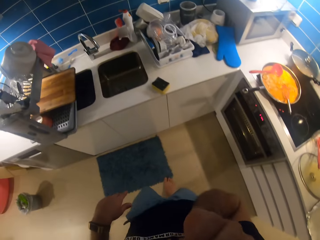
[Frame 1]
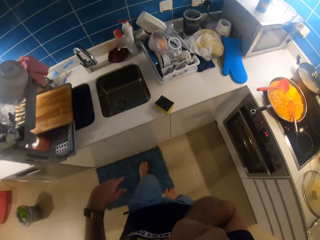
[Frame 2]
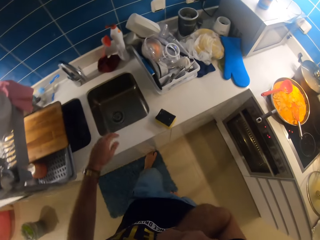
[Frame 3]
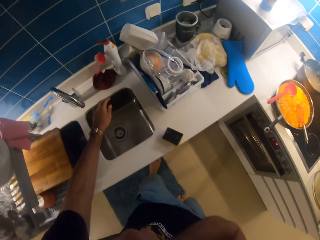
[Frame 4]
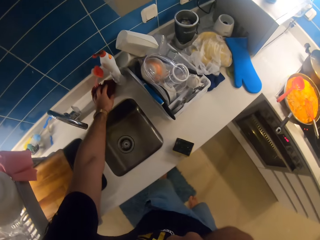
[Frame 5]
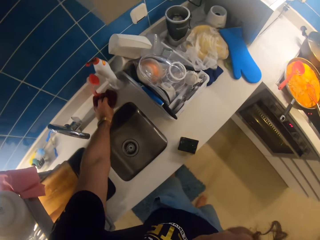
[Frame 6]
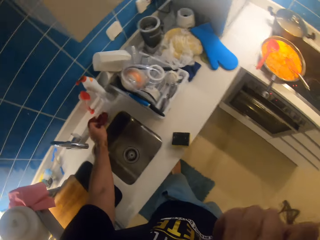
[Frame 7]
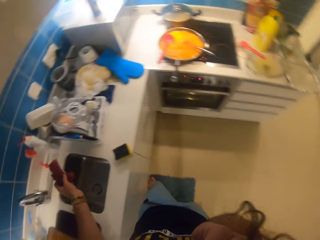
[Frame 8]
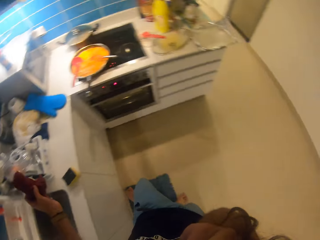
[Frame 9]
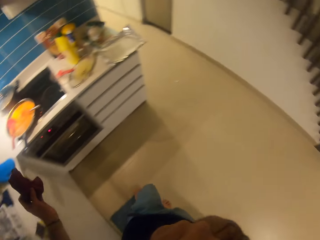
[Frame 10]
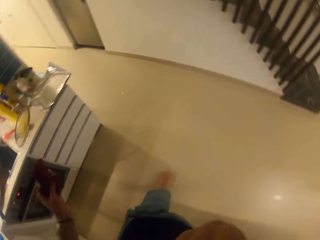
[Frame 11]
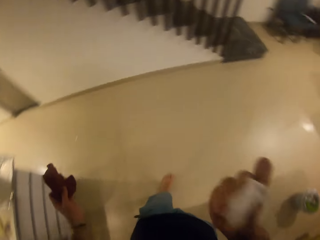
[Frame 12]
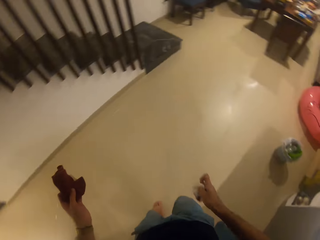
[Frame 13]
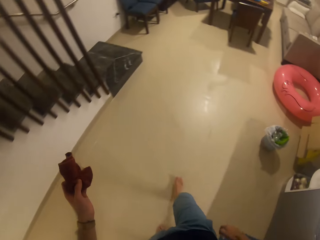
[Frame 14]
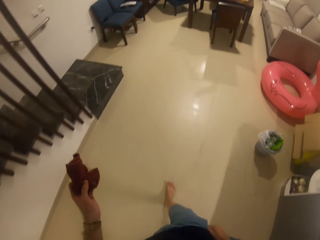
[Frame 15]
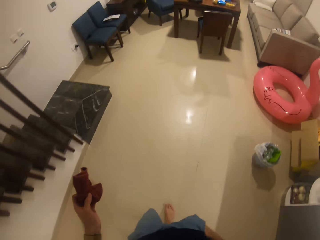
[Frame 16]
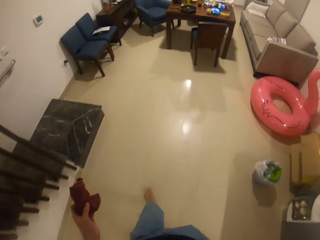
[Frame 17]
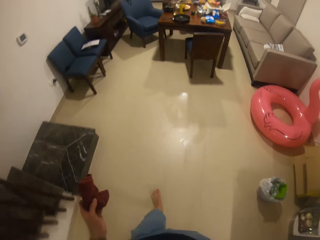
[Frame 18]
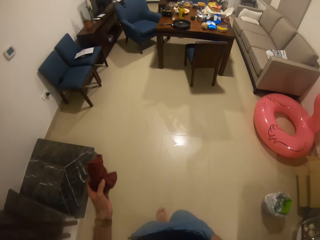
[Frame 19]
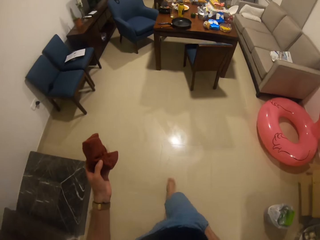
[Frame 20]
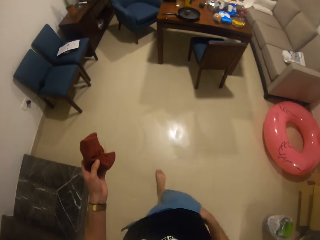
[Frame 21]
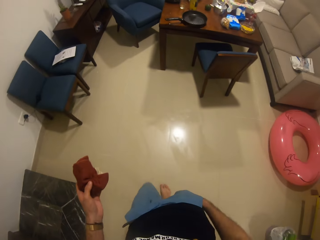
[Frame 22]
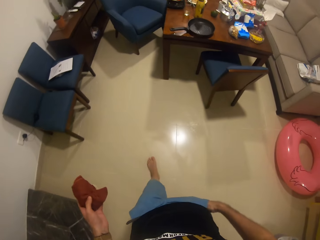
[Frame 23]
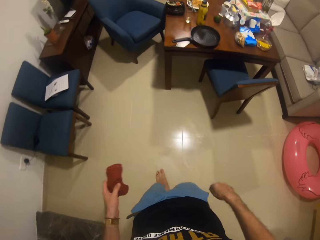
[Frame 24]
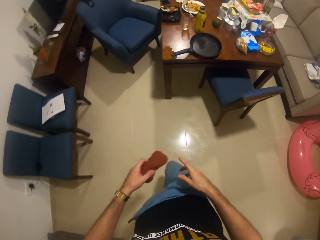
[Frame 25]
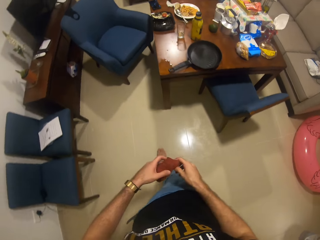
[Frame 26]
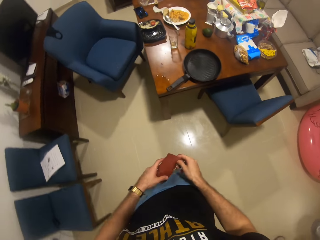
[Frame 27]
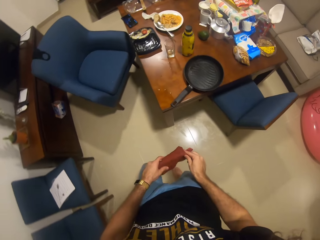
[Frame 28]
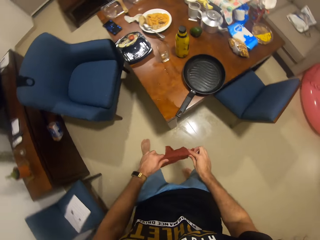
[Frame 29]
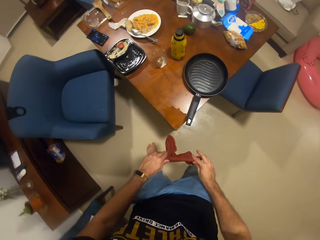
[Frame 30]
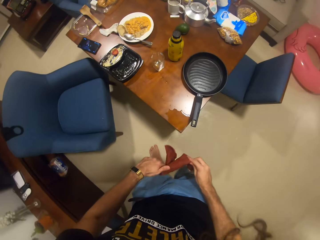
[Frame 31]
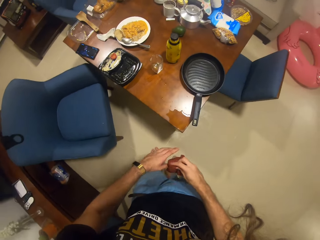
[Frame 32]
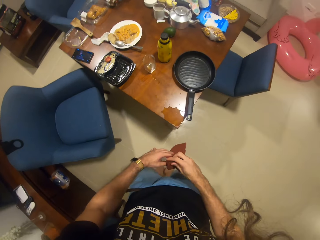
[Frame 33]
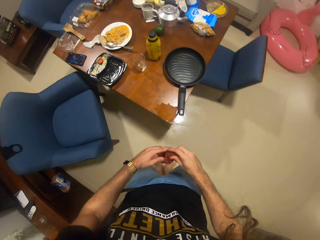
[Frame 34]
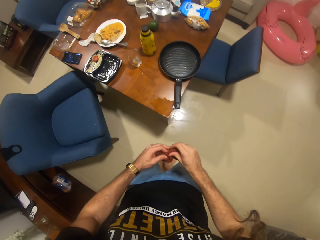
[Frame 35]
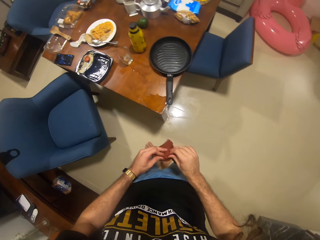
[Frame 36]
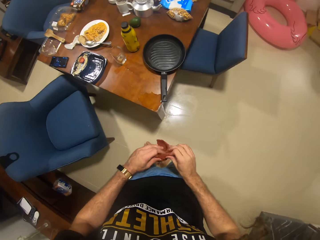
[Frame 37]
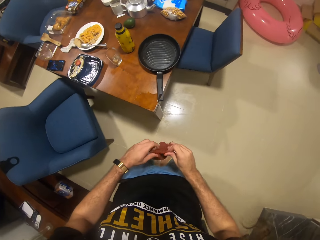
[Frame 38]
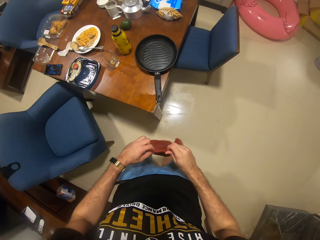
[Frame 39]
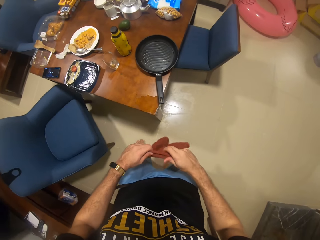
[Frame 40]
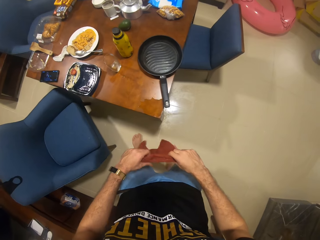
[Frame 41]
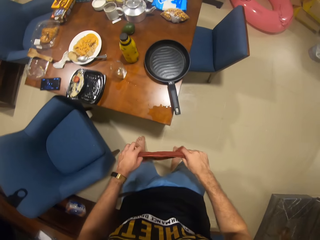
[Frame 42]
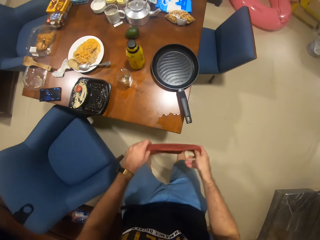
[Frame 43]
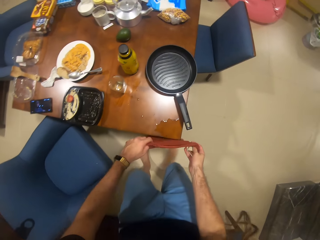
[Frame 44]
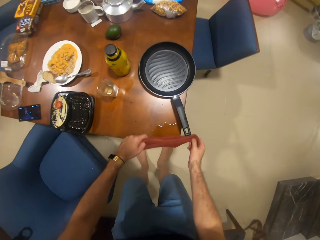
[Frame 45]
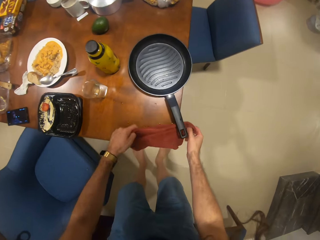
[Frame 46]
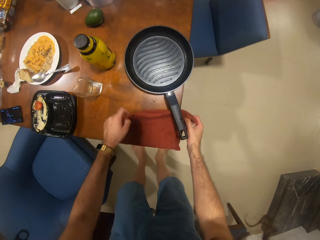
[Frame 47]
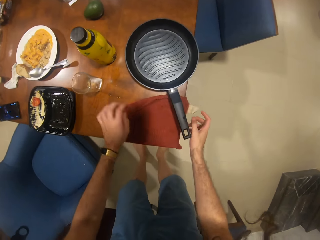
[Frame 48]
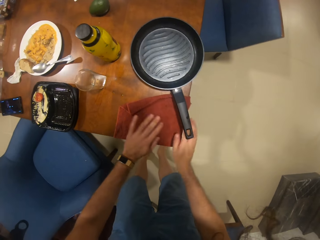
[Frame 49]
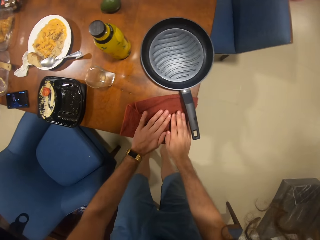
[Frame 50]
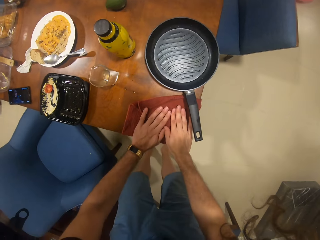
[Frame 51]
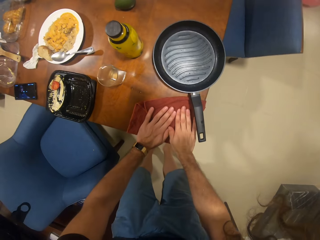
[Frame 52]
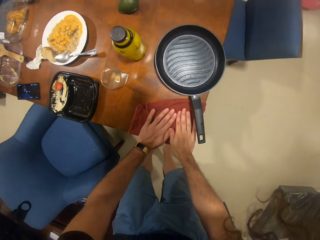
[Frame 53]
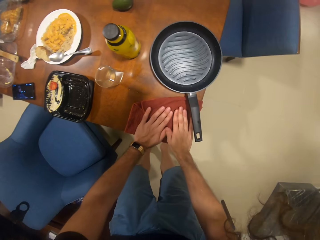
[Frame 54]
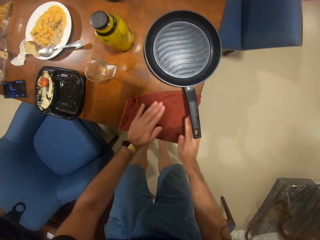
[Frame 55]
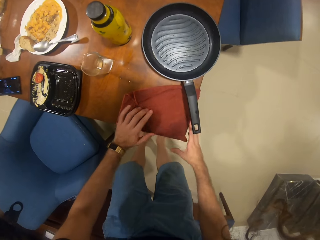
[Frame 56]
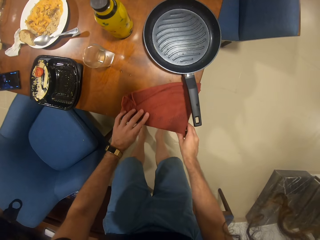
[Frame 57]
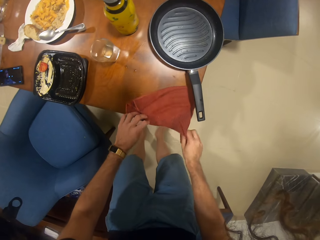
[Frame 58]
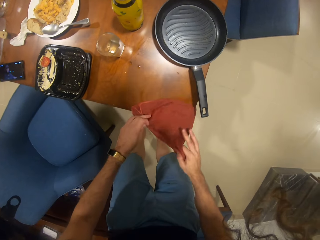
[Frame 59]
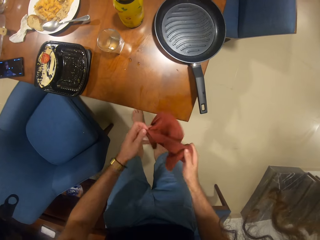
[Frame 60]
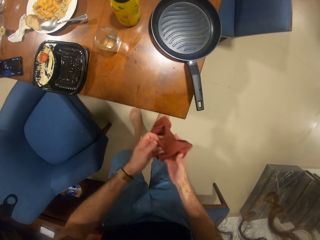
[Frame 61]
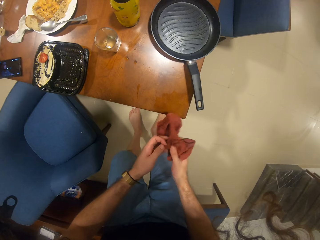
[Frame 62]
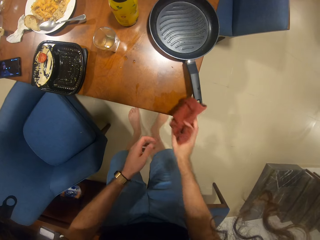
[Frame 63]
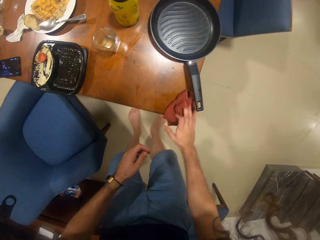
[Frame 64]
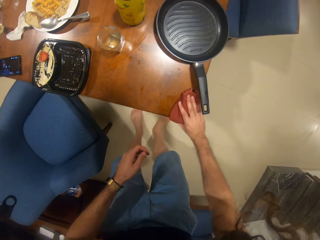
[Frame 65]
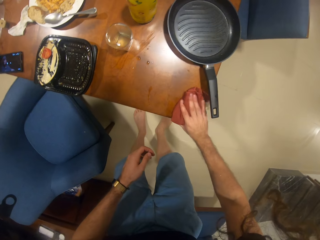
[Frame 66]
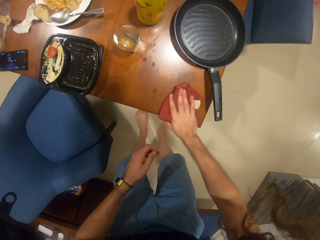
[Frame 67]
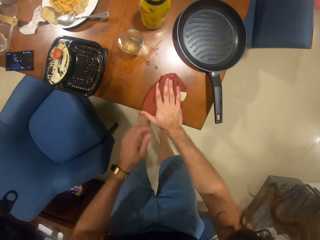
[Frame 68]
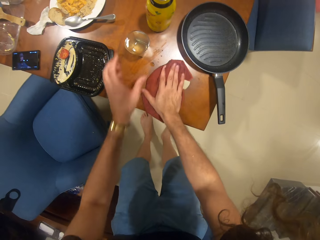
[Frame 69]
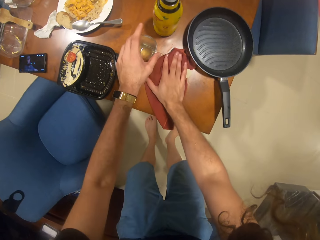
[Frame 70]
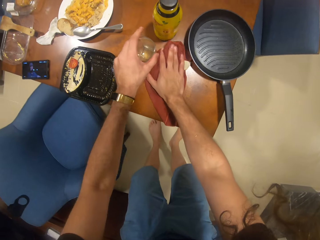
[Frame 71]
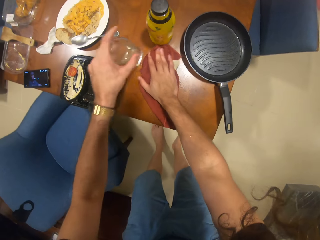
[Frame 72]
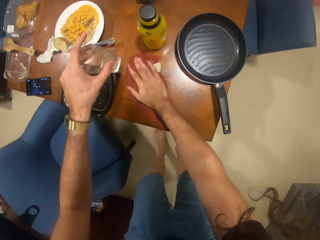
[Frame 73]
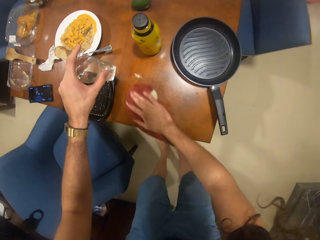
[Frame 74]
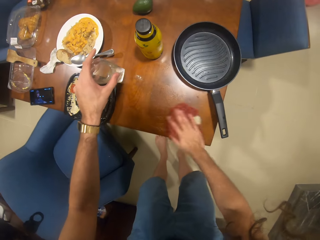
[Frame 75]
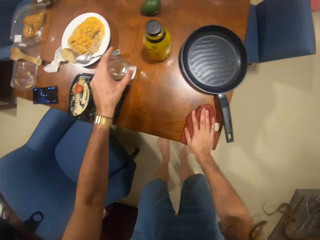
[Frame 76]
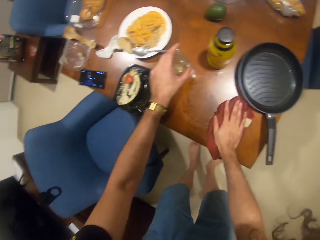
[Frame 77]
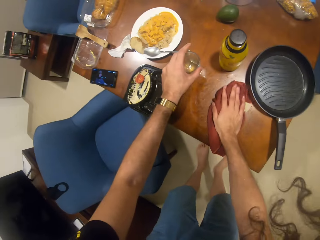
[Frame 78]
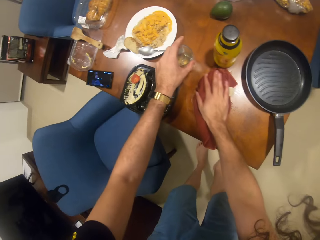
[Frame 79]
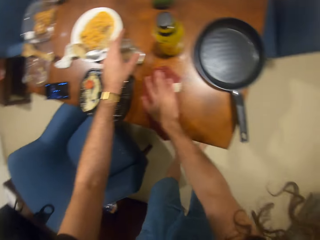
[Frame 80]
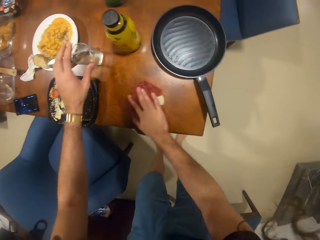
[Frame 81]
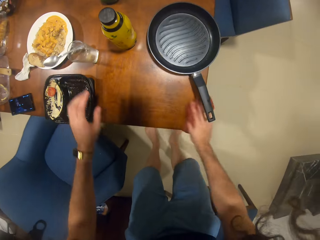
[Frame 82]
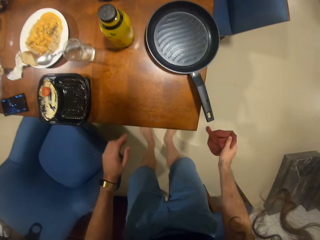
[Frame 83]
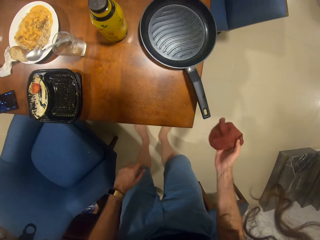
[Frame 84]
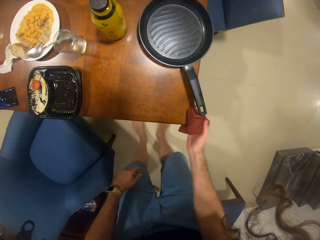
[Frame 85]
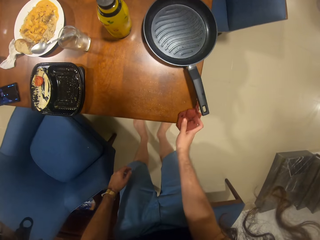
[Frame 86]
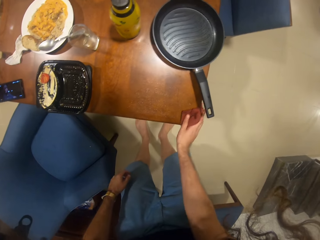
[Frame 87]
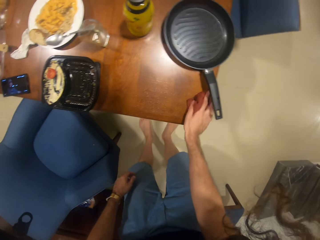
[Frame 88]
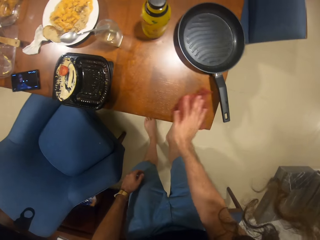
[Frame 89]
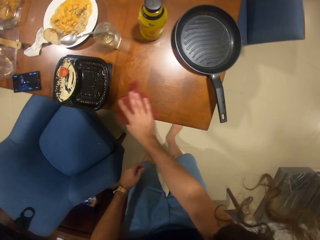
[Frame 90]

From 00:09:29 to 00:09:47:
The camera wearer picks up a wash cloth. They touch the face area. They walk around the room. They wipe the table. They lift the glass. They put down the glass.

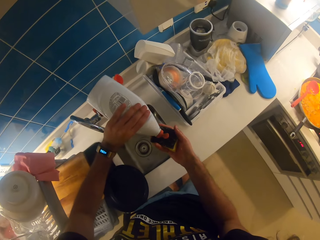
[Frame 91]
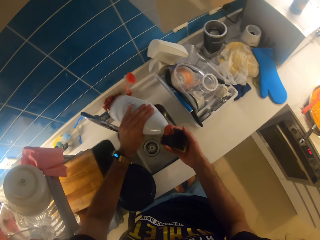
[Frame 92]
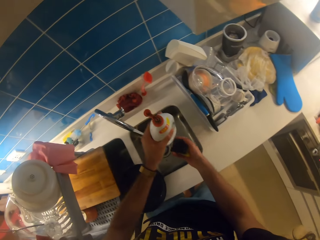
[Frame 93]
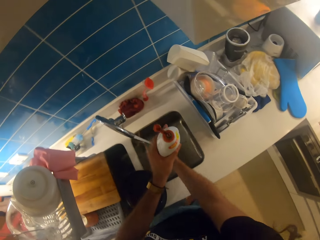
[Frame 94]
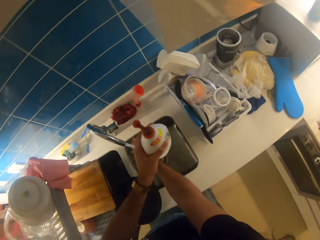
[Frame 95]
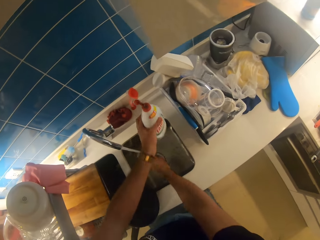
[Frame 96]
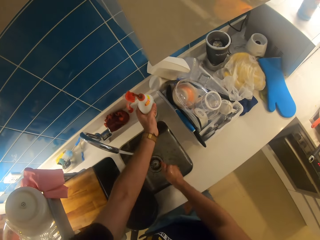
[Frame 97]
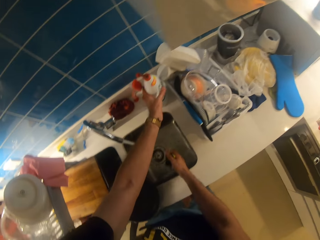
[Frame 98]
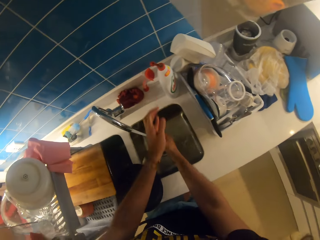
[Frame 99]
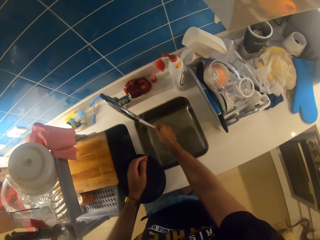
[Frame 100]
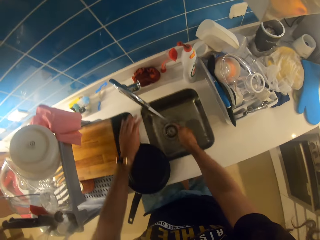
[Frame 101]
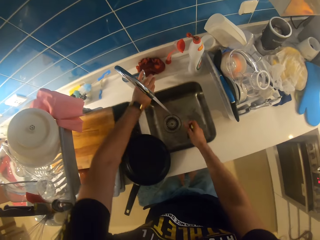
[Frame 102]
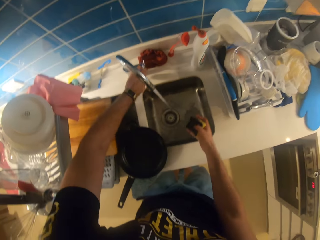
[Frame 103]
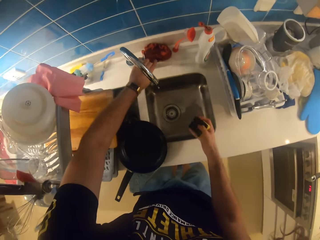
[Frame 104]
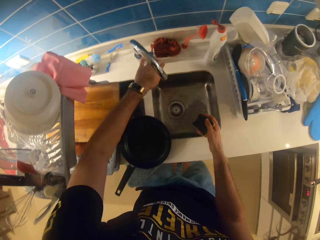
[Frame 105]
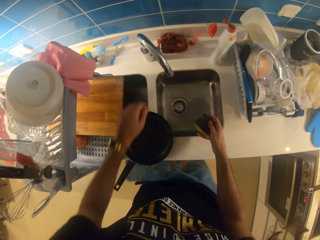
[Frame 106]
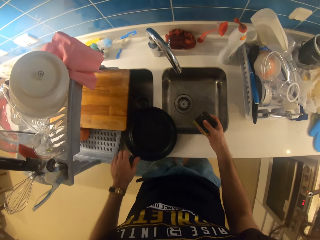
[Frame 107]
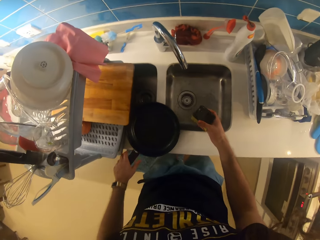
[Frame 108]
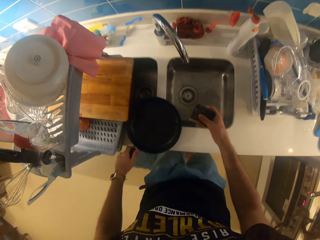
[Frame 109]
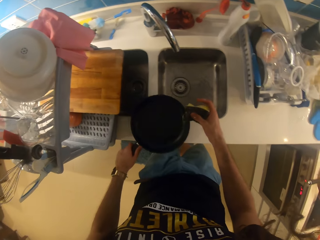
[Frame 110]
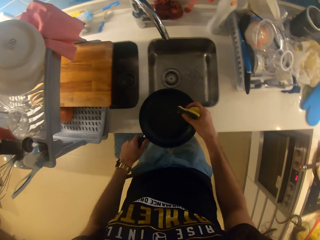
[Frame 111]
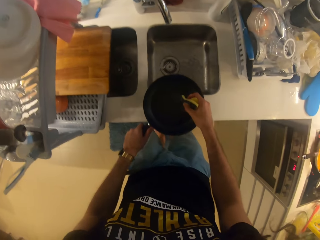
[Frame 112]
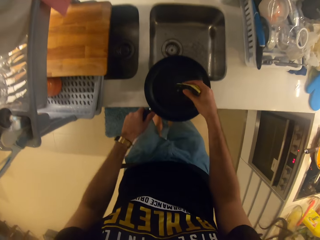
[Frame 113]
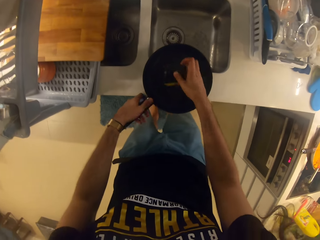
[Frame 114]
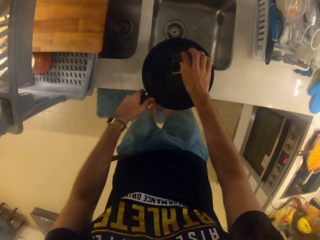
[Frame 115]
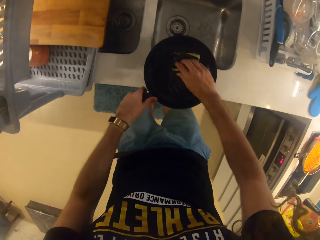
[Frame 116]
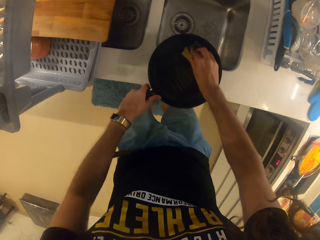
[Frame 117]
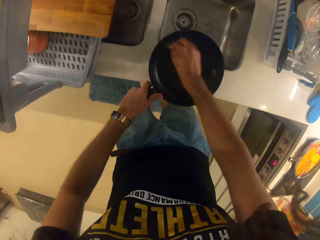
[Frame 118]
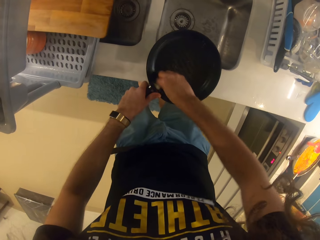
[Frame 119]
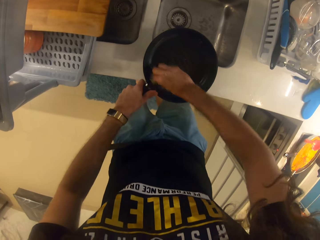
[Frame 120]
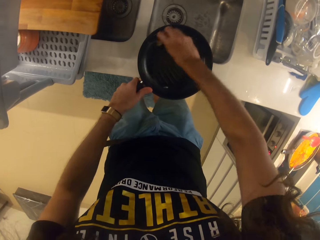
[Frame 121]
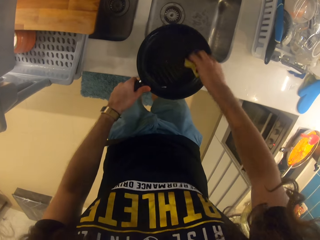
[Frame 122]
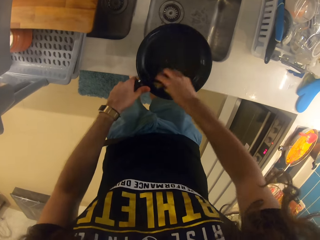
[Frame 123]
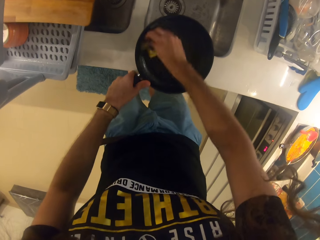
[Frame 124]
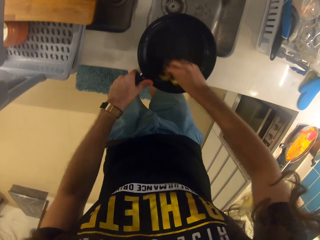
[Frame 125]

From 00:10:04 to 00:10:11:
The camera wearer pours the detergent in the sponge. They put the sponge in water. They put back the detergent. They turn on the tap. They close the tap. They pick up a pan. They wash the pan.
